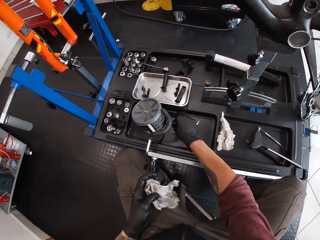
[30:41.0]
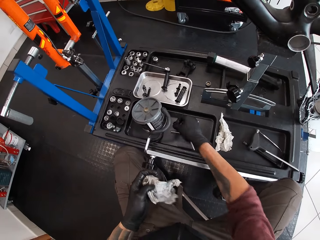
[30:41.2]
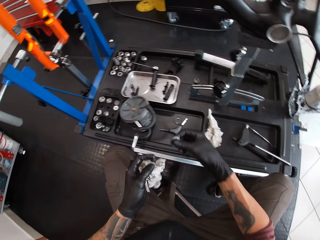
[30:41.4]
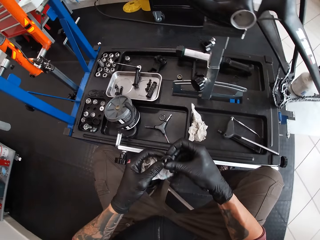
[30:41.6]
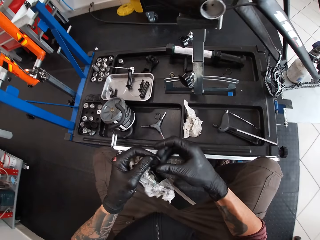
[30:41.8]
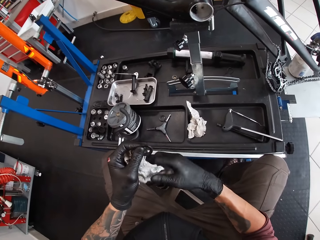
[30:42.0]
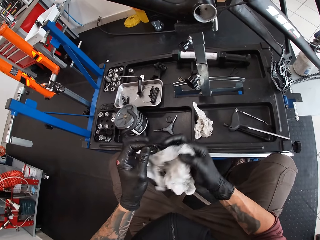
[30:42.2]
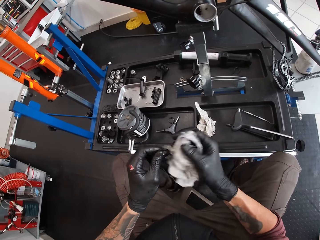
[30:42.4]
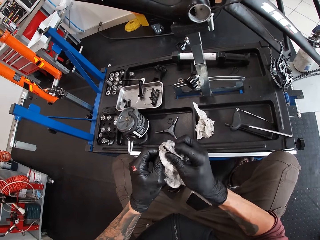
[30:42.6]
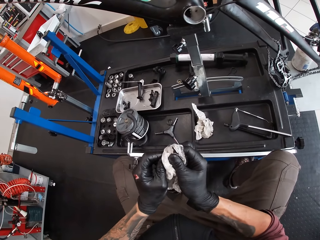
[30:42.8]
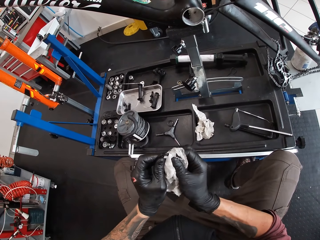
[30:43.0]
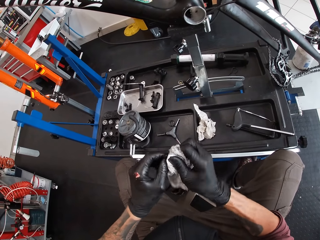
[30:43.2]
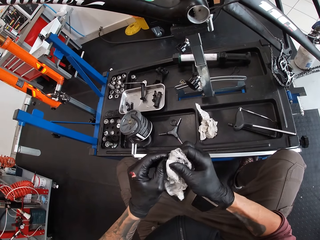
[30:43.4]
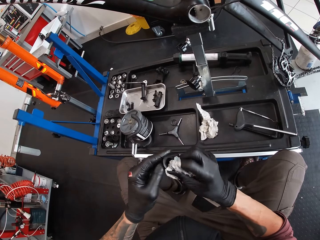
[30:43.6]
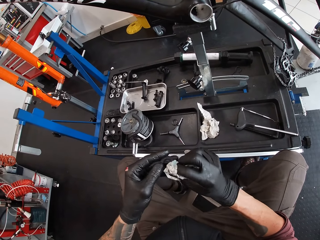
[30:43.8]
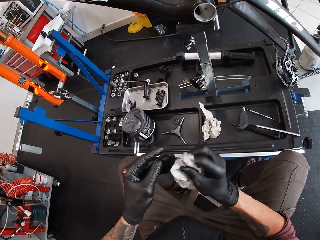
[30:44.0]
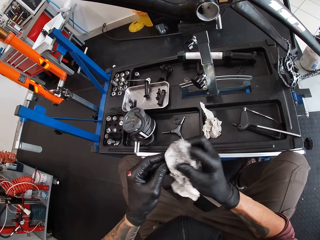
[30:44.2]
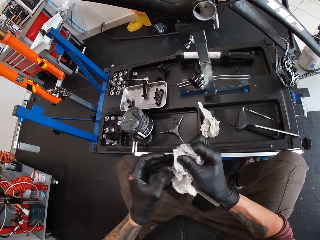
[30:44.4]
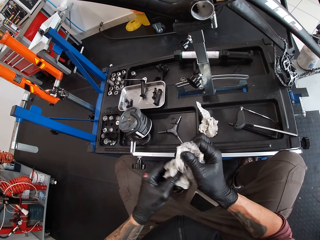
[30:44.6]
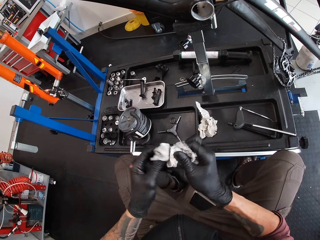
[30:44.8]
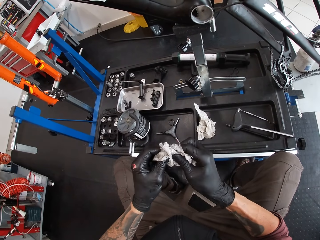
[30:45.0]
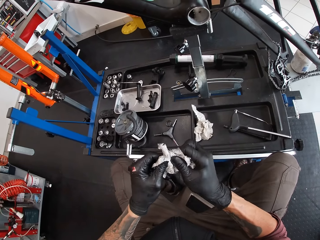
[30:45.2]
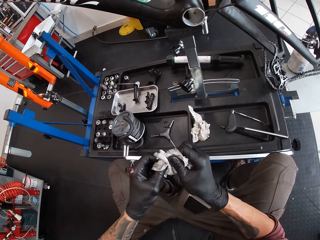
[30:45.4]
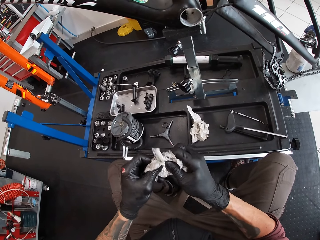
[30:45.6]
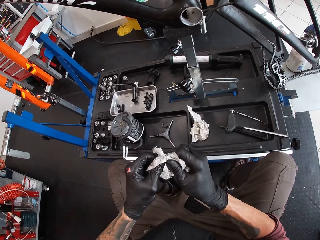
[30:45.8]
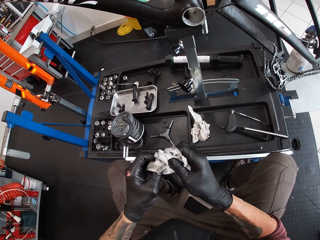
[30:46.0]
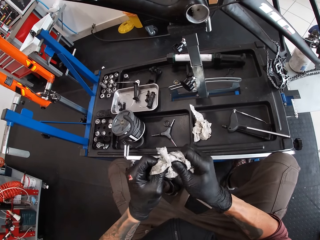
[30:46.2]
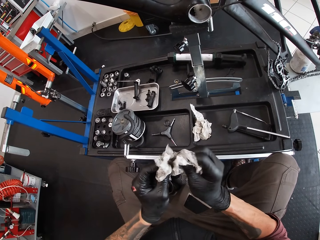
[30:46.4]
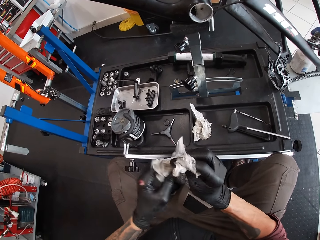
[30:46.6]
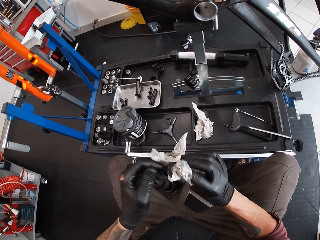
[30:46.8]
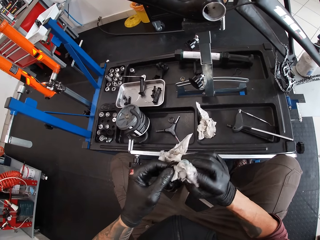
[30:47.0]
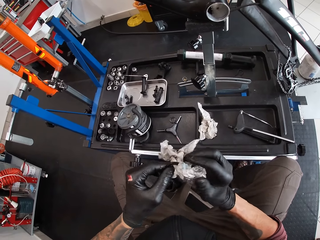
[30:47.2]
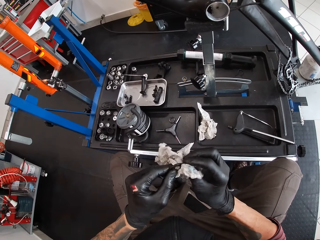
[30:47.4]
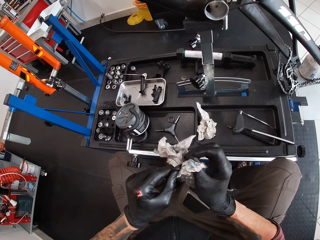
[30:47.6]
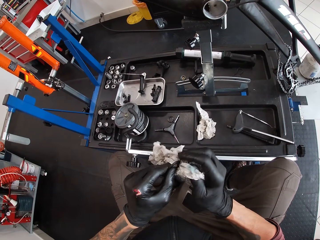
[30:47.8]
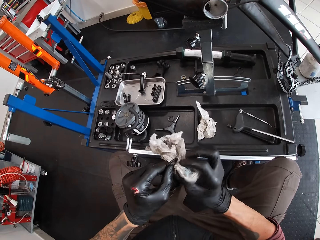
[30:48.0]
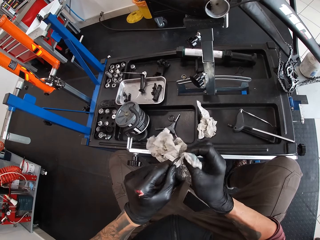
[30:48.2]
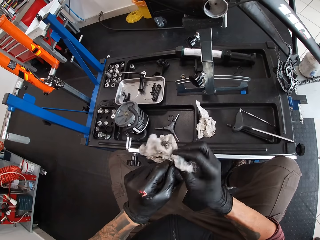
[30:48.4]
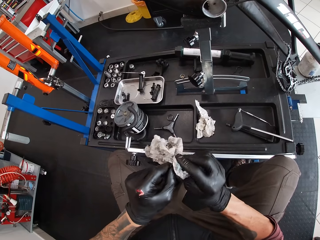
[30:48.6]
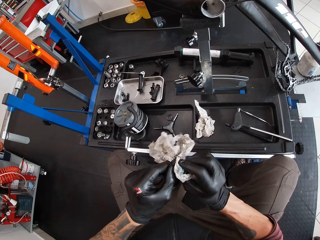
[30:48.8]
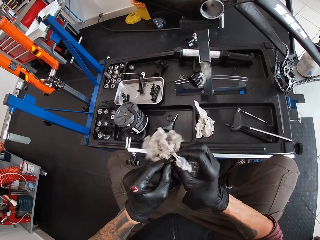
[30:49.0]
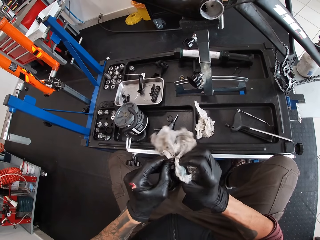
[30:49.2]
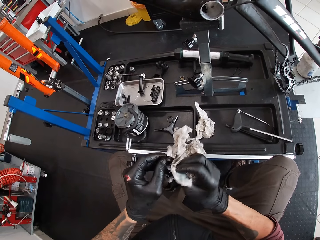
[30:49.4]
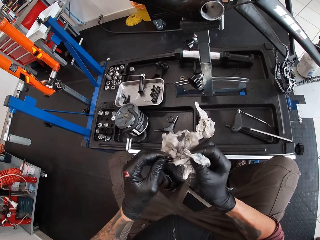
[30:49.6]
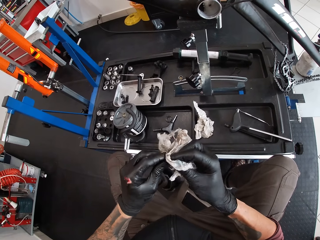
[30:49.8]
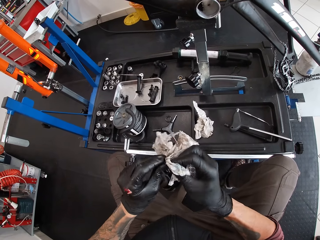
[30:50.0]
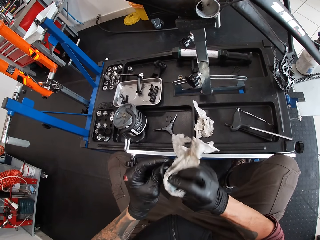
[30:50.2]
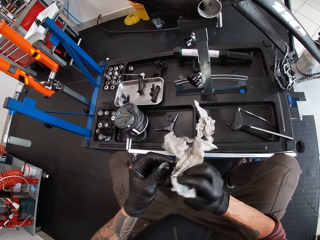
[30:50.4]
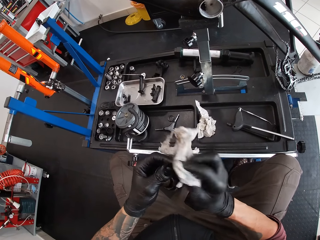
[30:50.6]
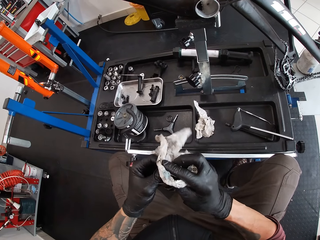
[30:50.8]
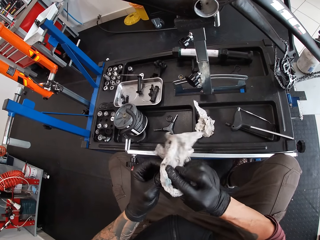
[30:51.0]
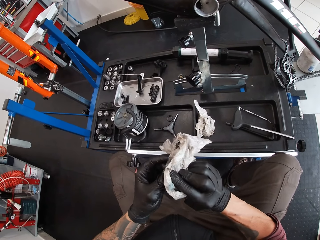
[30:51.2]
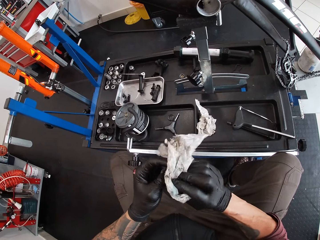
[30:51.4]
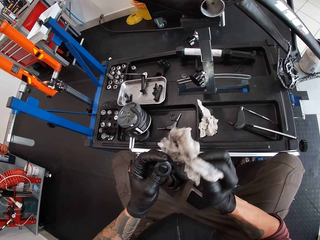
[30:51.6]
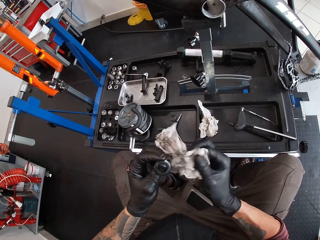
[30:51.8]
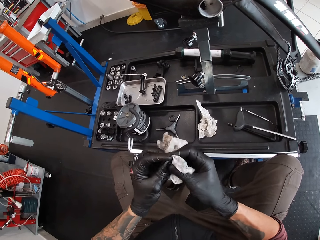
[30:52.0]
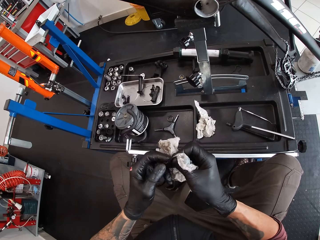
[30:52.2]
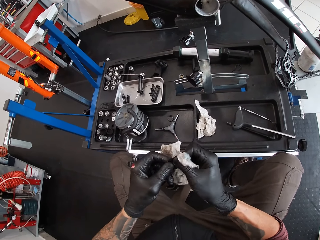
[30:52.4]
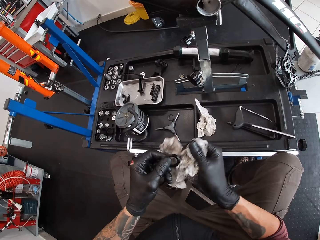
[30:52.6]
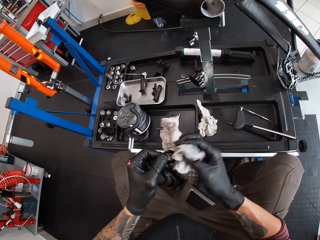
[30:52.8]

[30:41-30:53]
The camera wearer picks up a bicycle bearing from the work bench with his right hand. He passes the bicycle bearing from his right hand to his left hand. He cleans the bicycle bearing with the wipe in his hands.

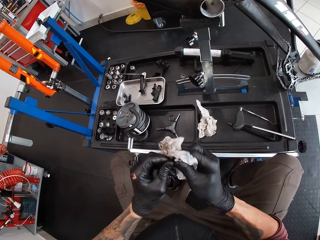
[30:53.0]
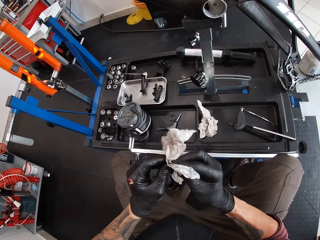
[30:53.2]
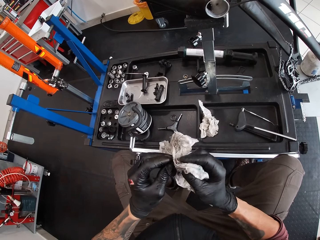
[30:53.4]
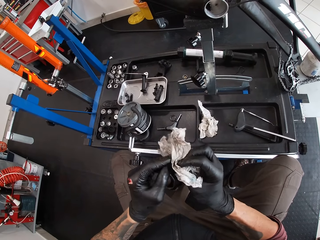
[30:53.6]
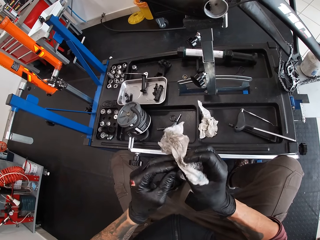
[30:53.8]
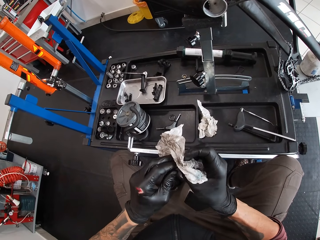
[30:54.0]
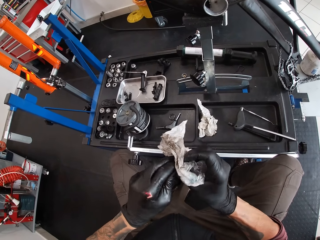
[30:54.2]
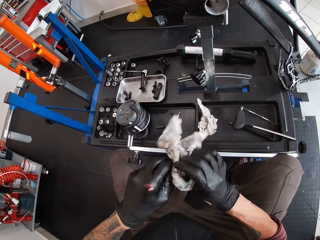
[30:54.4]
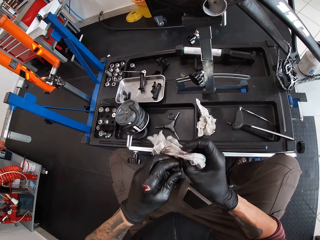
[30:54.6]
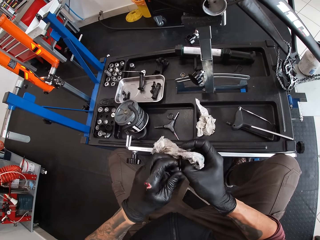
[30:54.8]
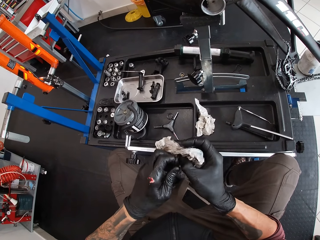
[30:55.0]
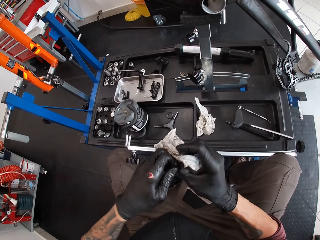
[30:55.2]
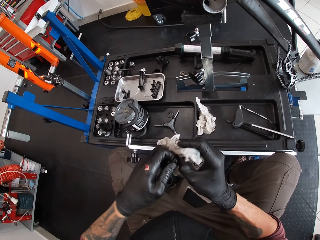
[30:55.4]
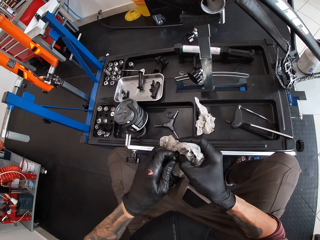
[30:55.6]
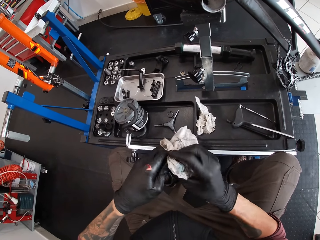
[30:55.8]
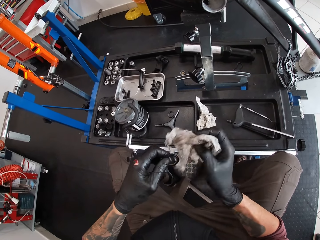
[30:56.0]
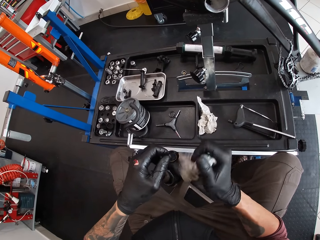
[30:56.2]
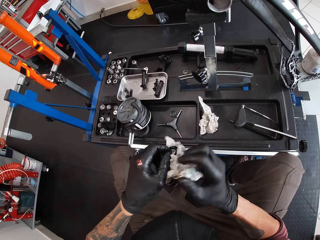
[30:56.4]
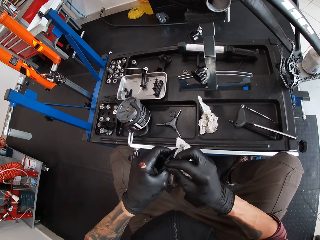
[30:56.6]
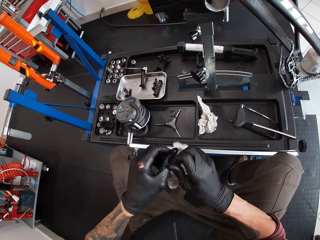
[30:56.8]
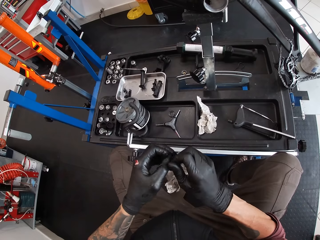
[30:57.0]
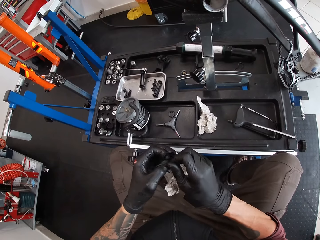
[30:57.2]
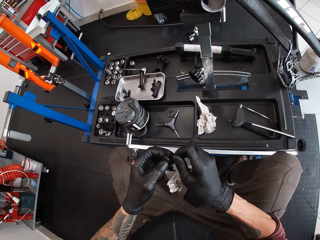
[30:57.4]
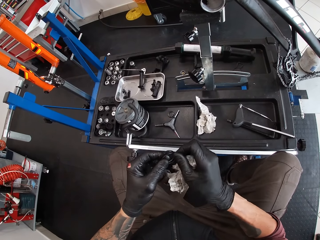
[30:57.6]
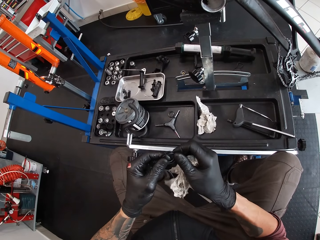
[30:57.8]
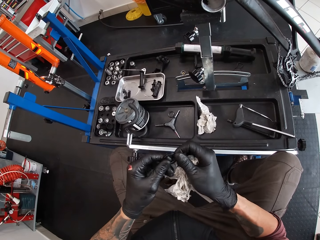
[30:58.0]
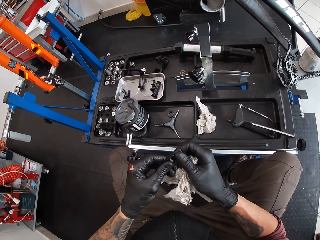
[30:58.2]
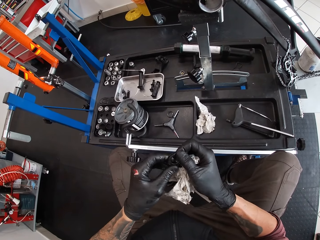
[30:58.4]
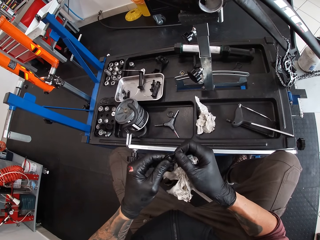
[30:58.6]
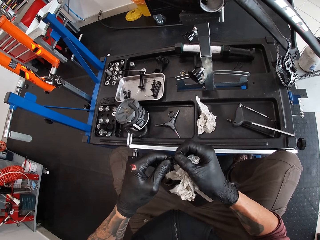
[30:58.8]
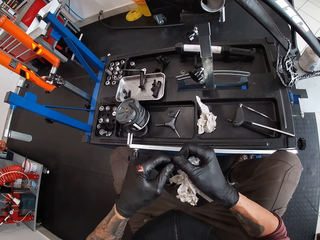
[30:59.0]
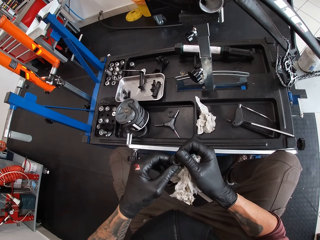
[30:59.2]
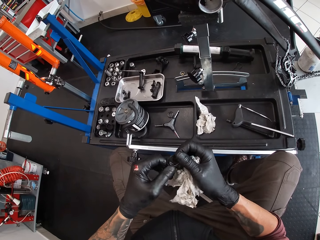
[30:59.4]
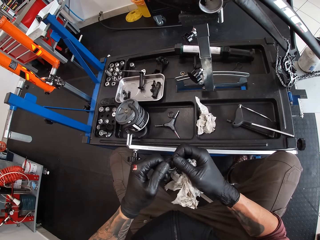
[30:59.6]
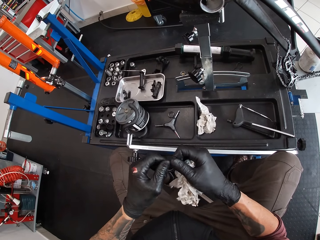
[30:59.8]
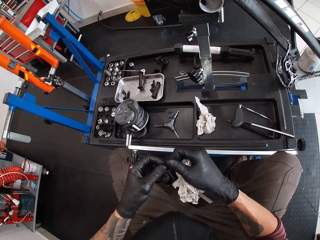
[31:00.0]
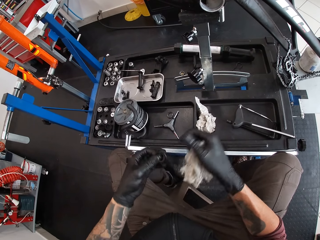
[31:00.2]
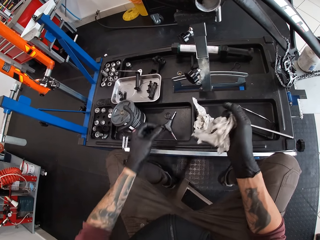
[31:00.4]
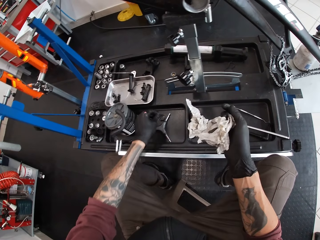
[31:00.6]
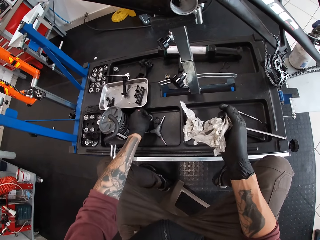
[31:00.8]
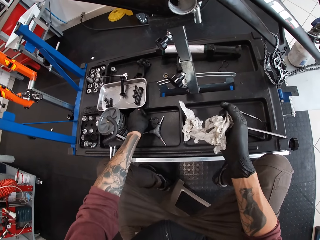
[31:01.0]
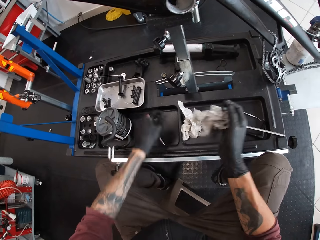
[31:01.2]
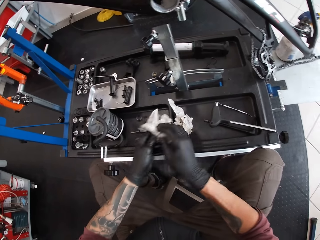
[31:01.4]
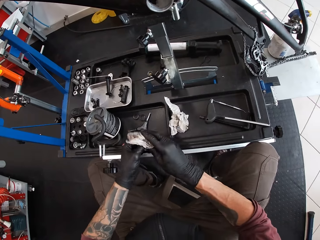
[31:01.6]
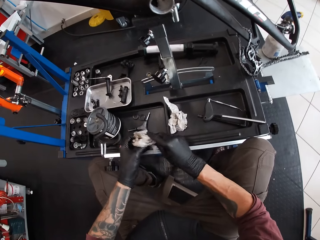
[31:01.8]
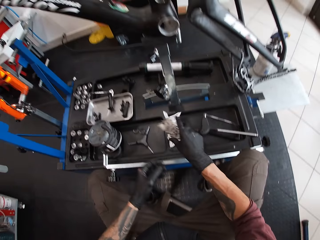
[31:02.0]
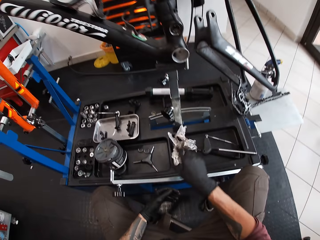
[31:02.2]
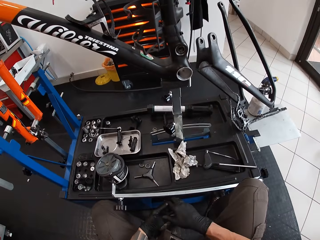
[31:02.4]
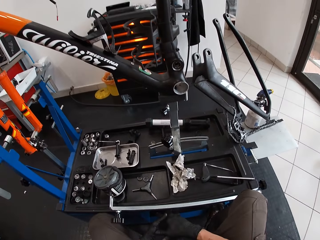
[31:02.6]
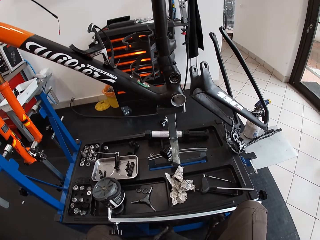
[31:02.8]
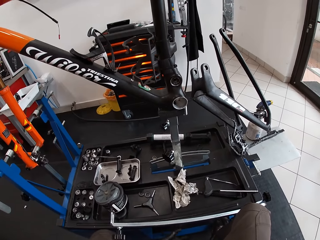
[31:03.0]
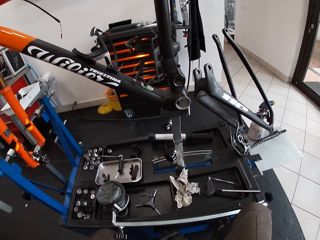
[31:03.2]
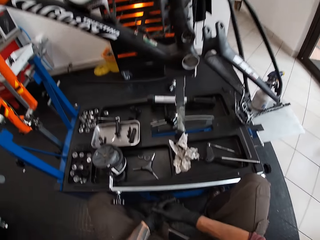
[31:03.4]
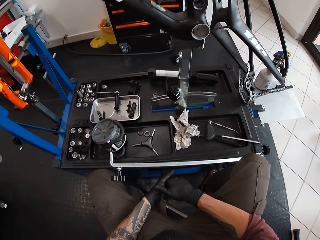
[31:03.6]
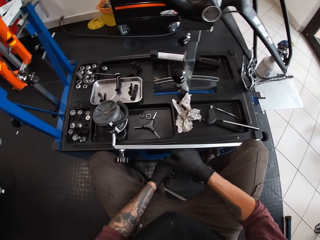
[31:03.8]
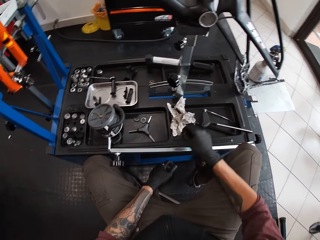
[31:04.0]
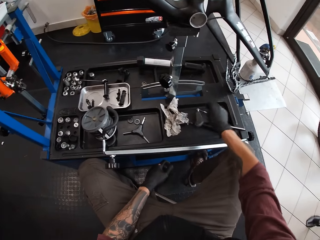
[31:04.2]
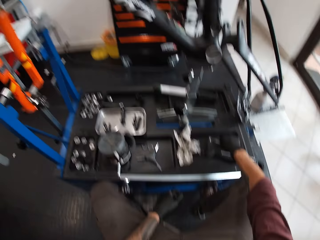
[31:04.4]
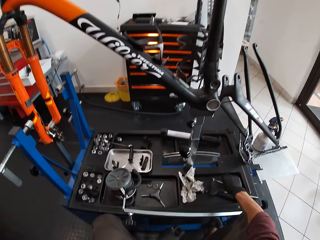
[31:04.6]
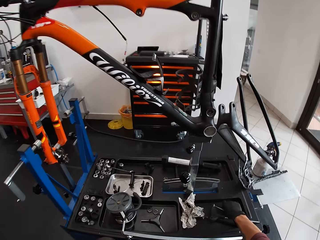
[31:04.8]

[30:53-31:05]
The camera wearer adjusts a nut on his hands. He places the bicycle bearing in his left hand on the work bench. He cleans his hands with the wipe. He drops the wipe on the work bench with his right hand. He looks around a garage.
